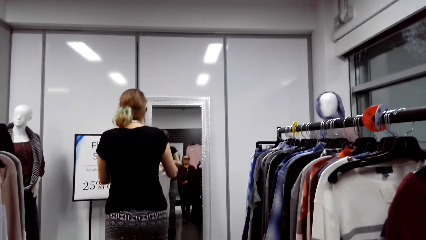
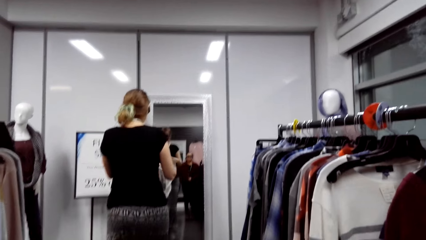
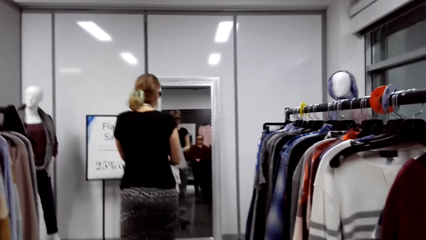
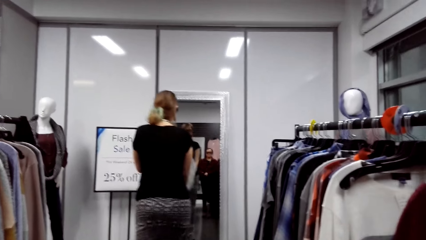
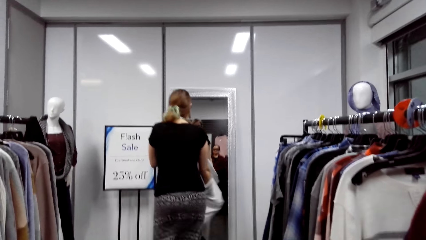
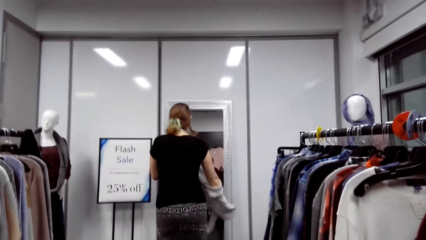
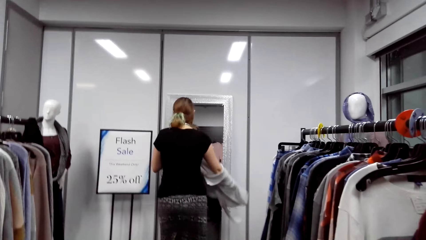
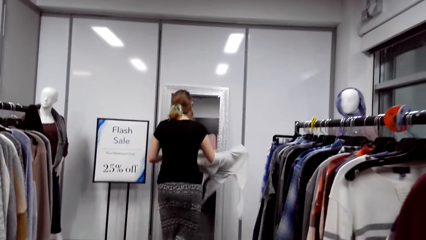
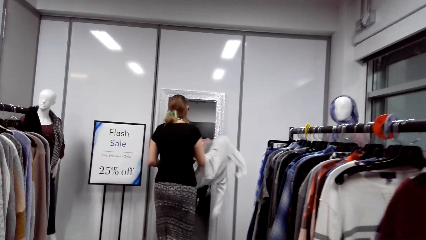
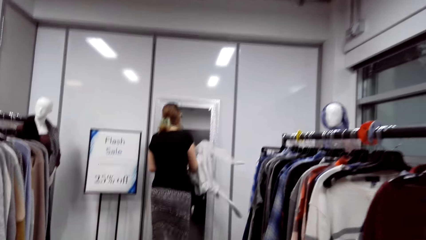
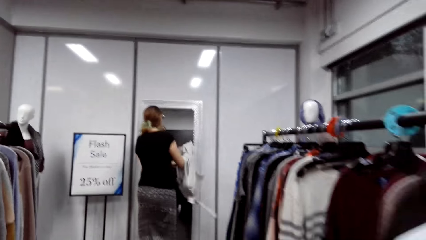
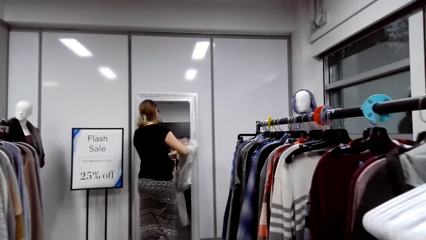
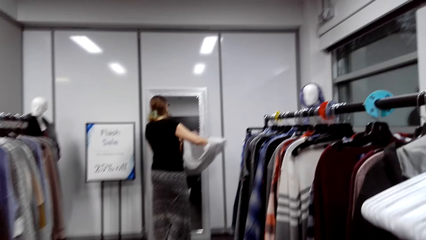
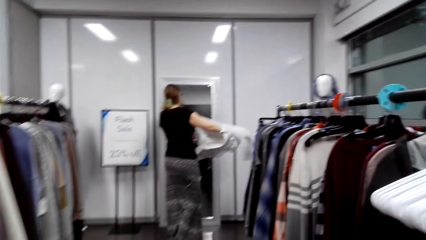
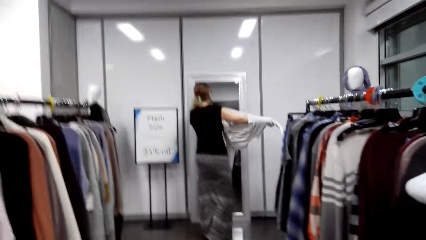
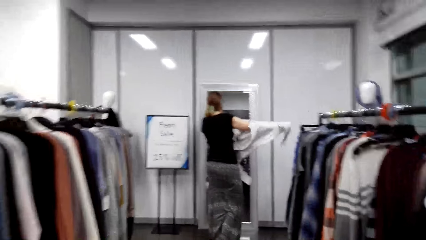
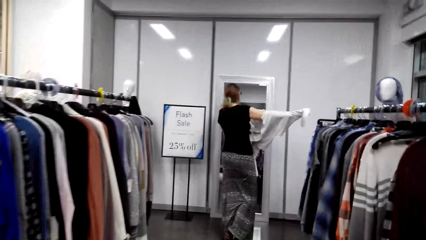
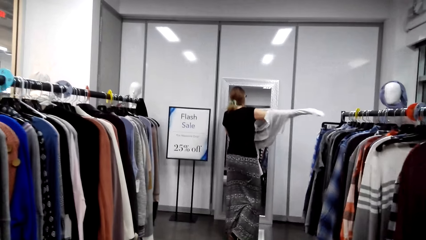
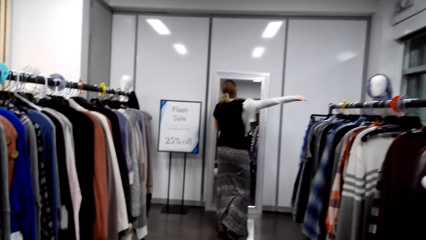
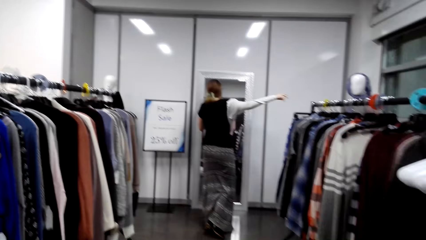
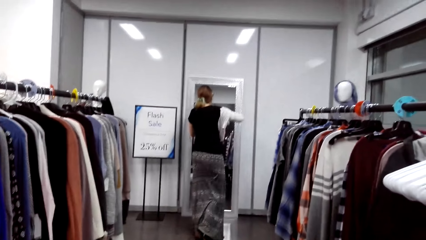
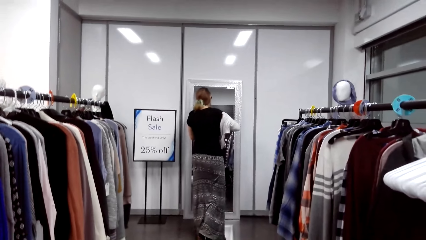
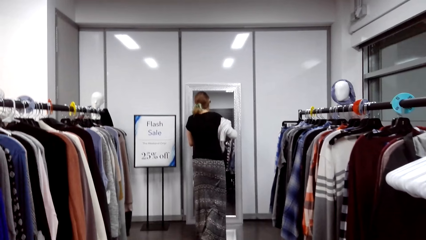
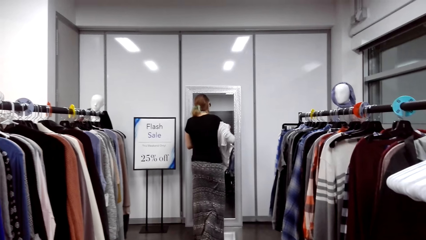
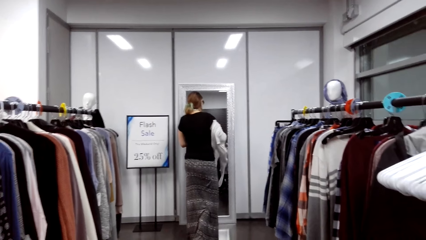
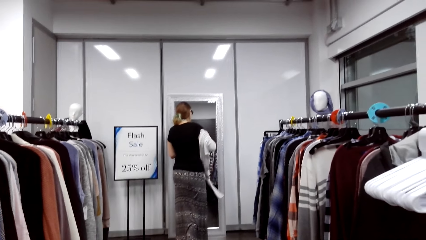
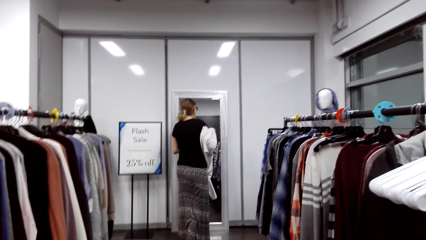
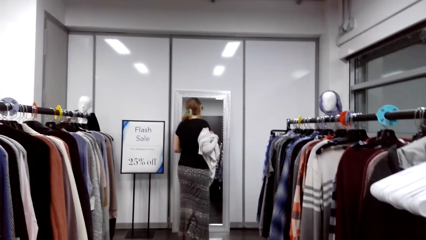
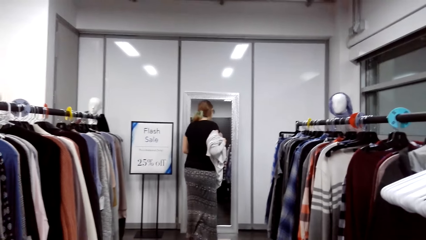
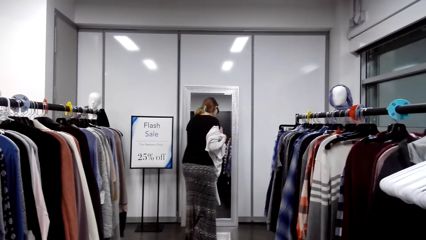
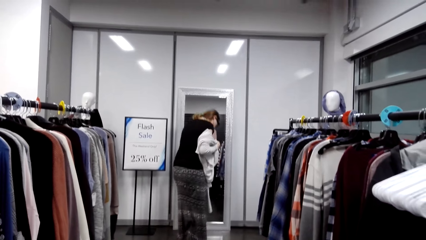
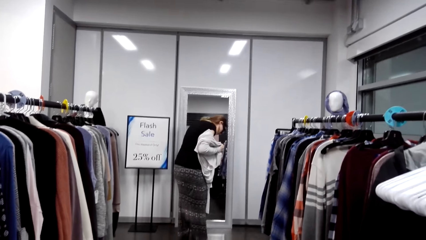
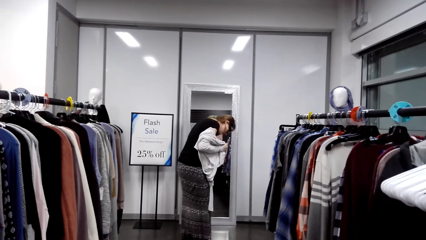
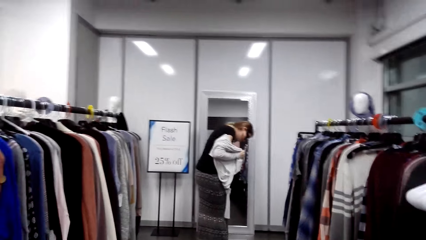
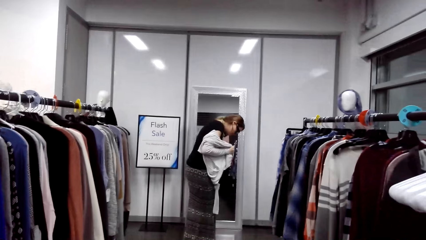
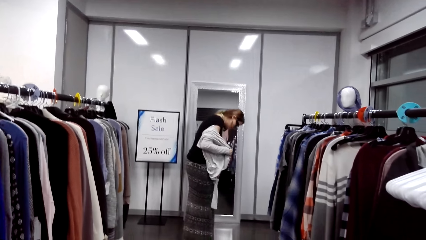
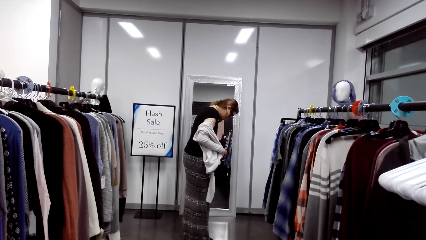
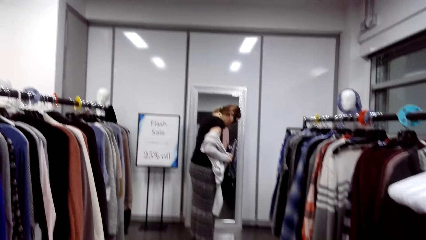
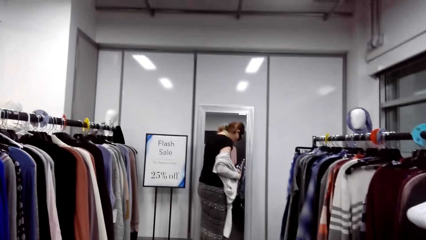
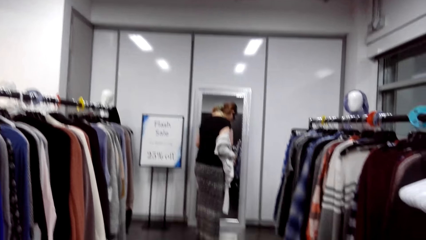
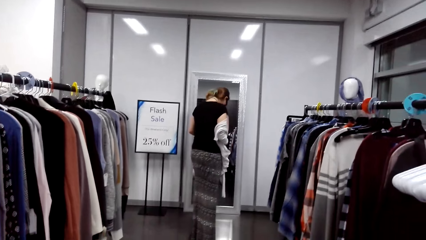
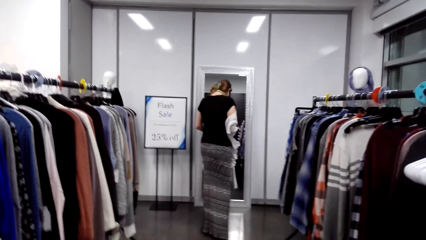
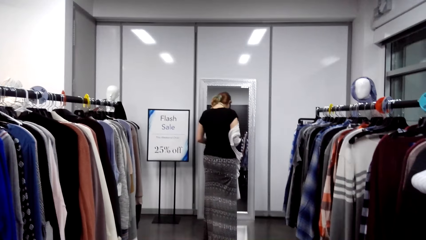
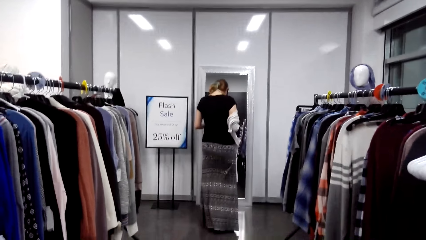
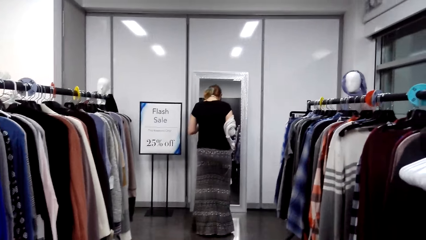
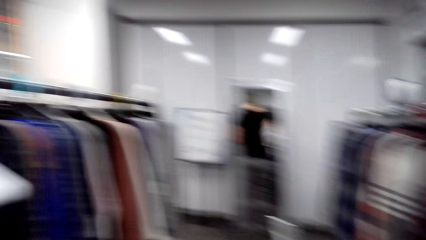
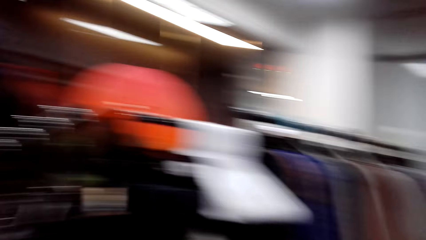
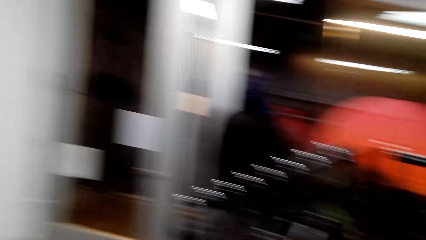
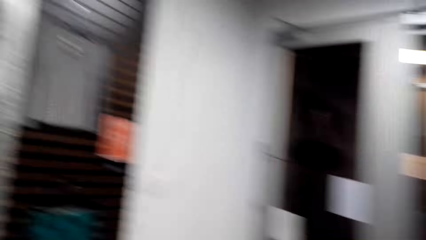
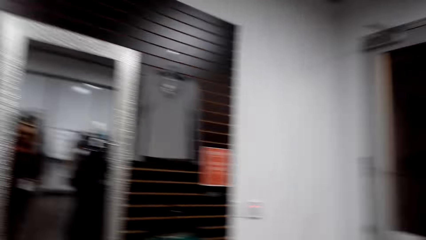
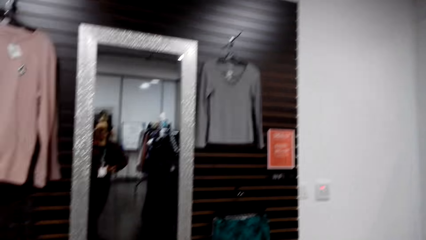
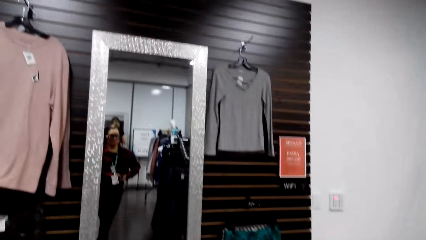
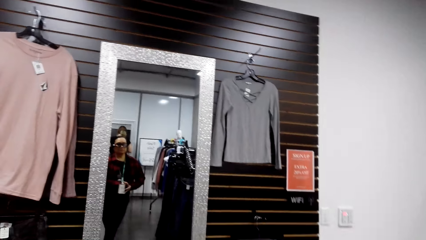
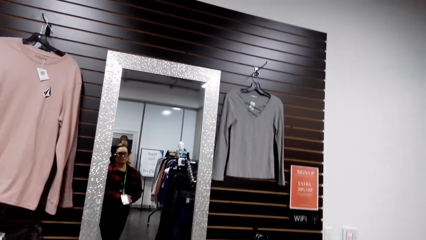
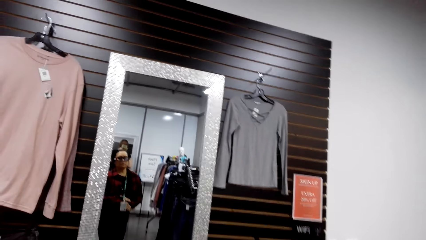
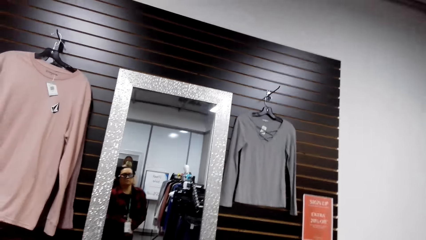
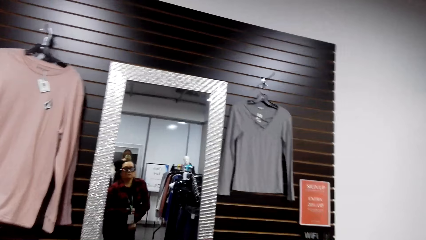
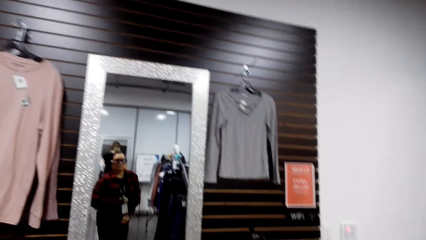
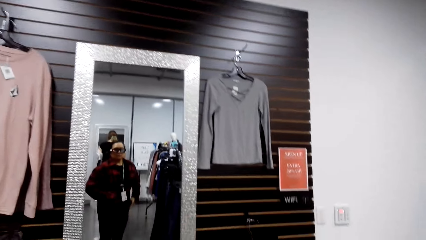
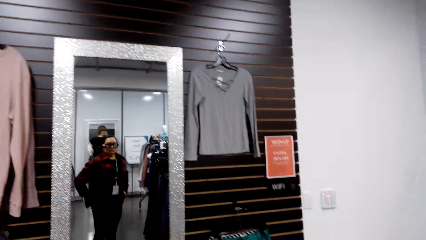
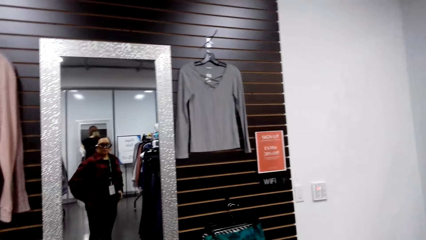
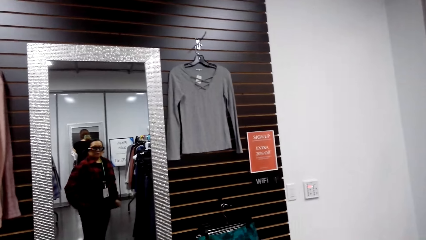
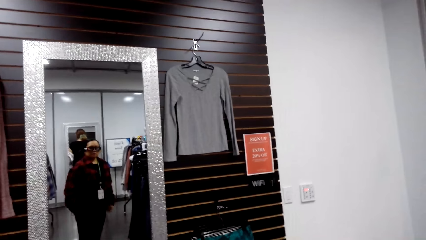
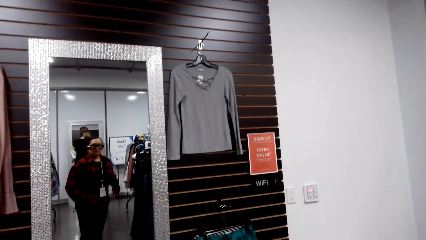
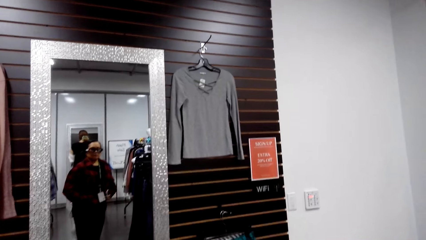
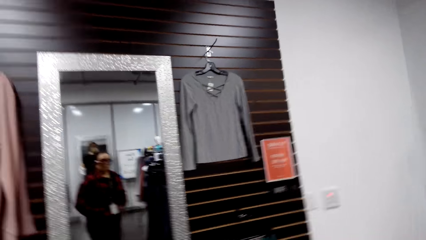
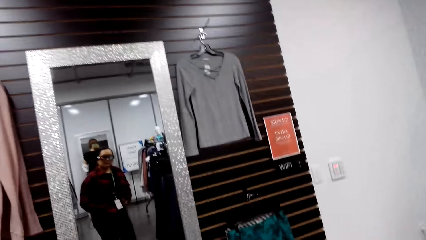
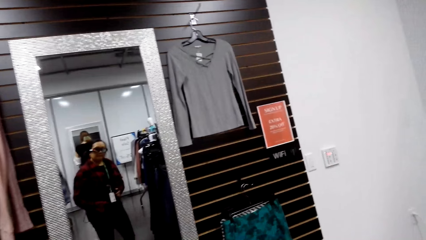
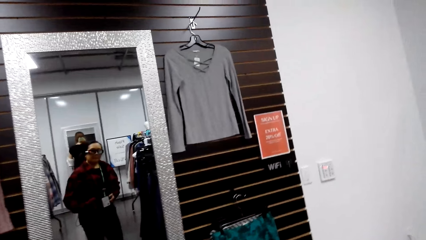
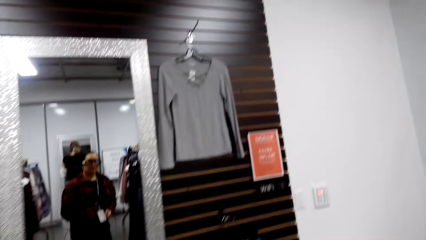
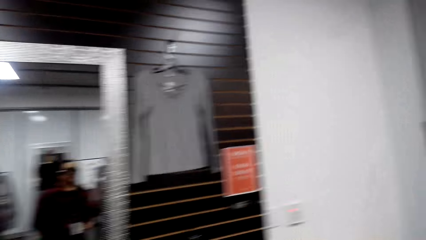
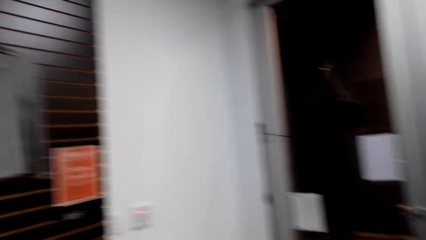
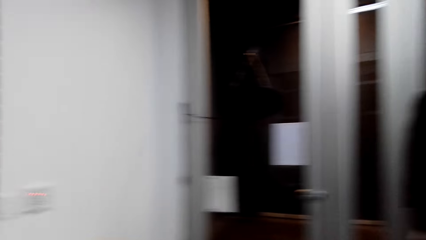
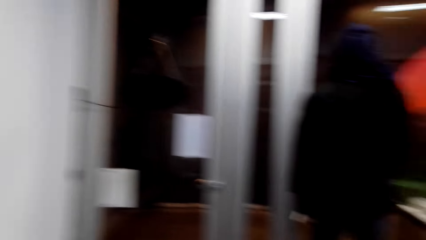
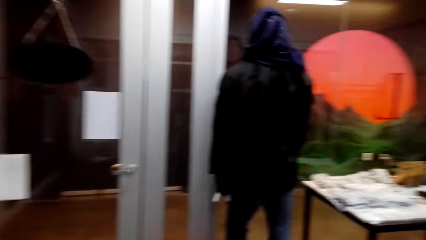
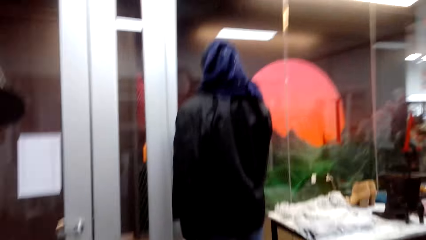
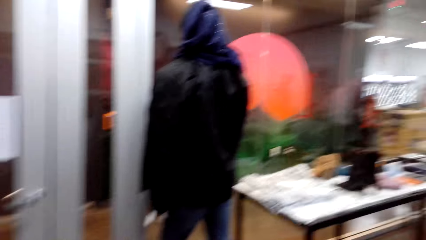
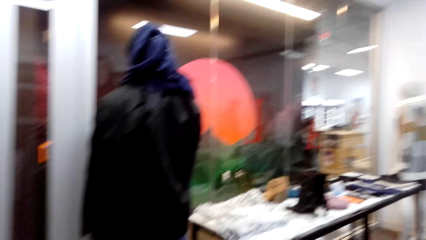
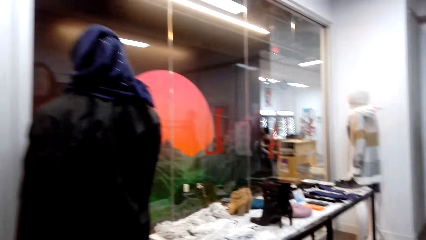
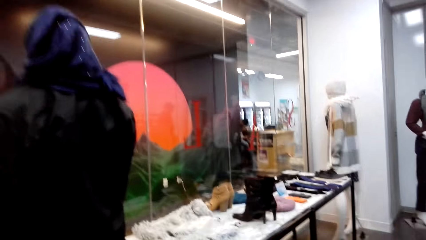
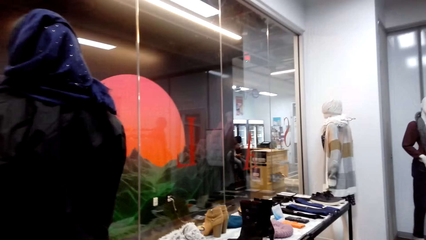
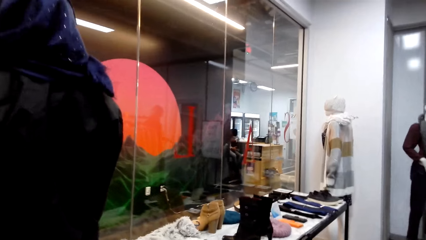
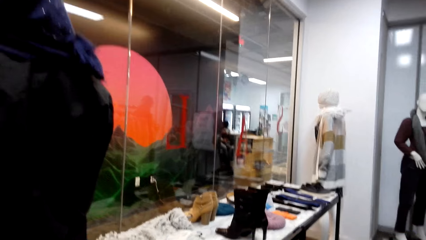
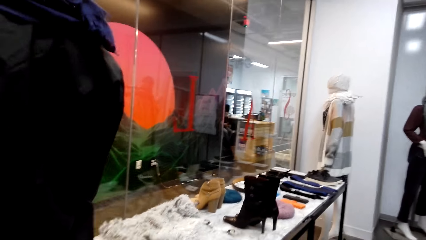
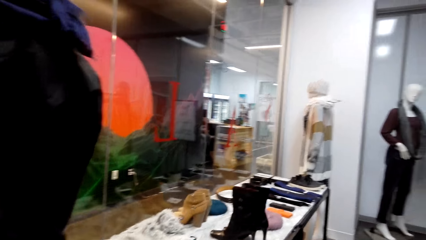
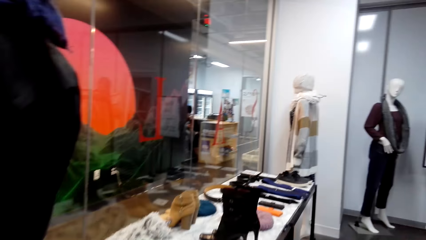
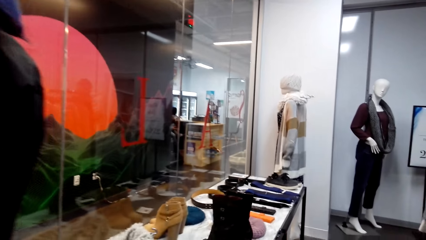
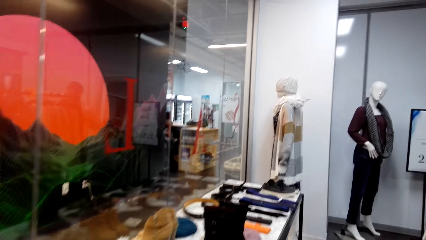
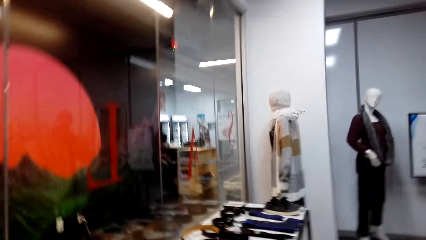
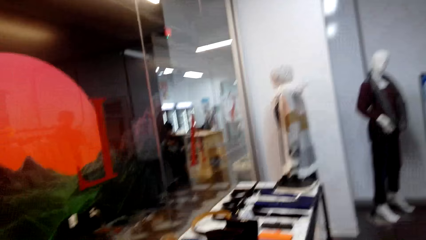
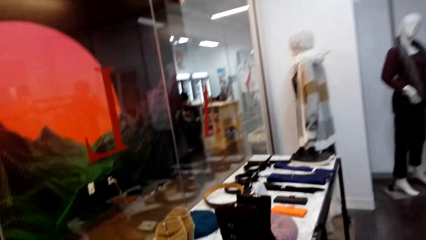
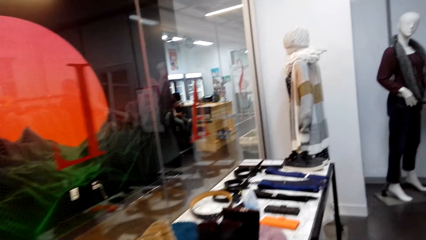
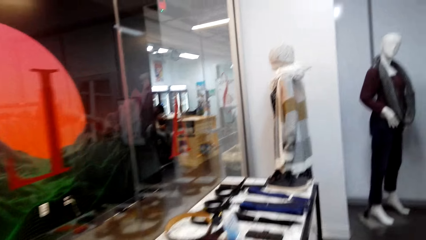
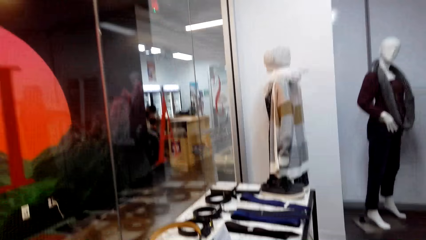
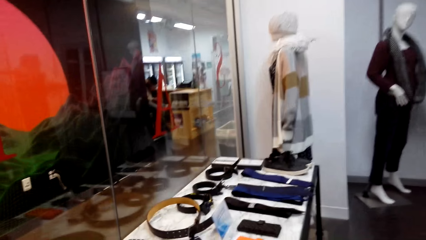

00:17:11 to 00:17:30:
A man talks. The camera wearer talks. The man talks. A woman puts on the sweater. The camera wearer talks. They look at the mirror. They walk.
